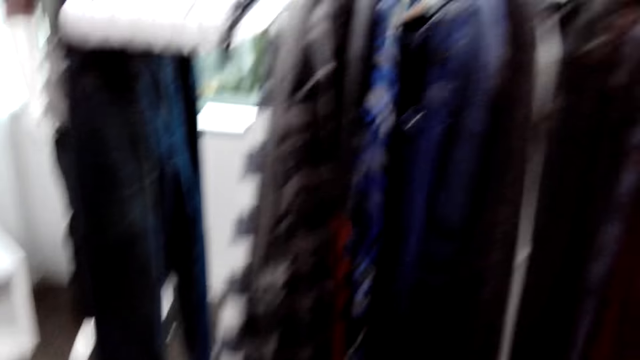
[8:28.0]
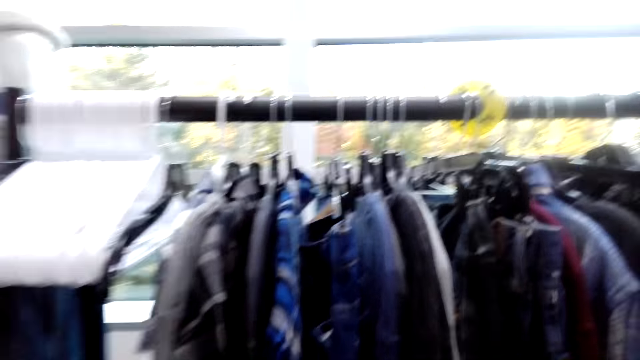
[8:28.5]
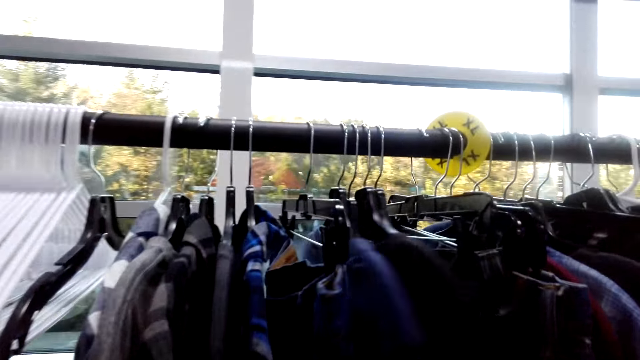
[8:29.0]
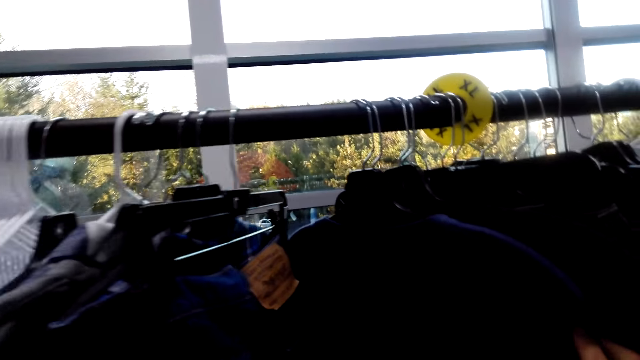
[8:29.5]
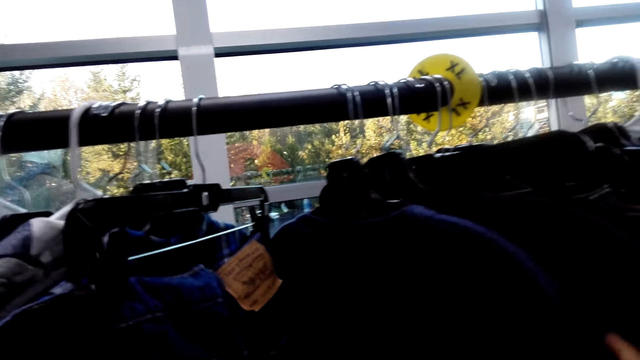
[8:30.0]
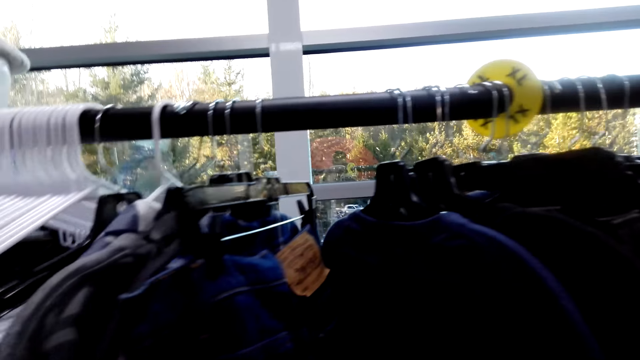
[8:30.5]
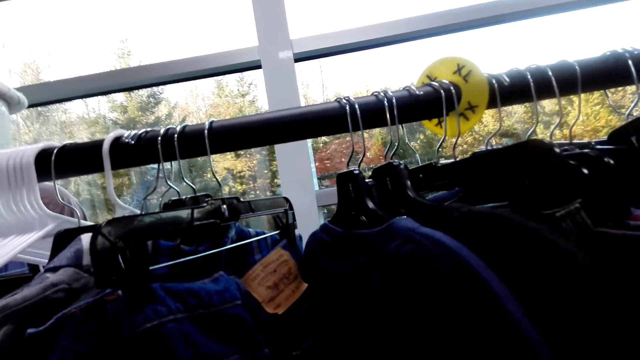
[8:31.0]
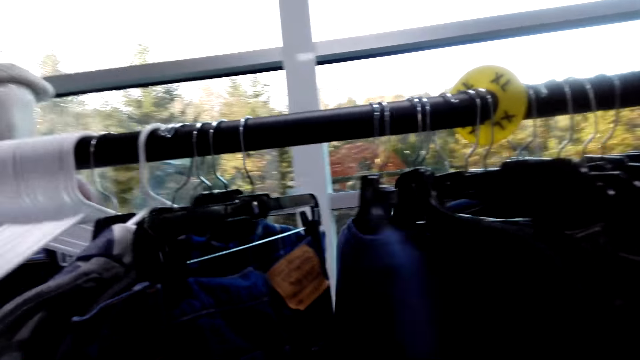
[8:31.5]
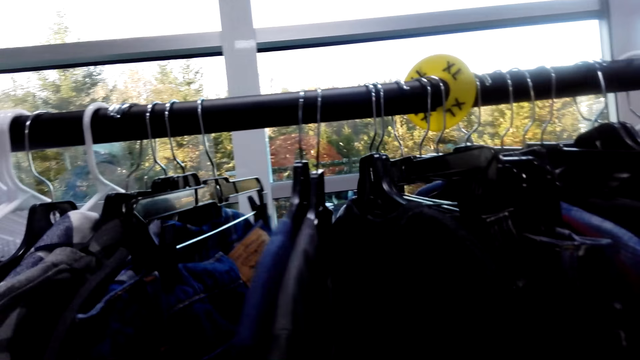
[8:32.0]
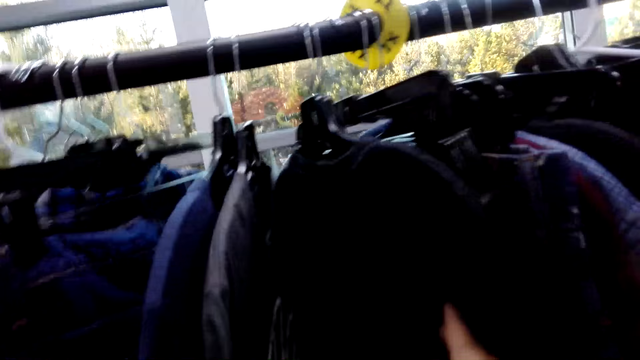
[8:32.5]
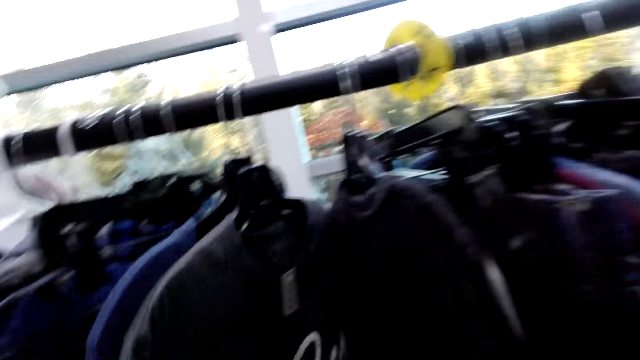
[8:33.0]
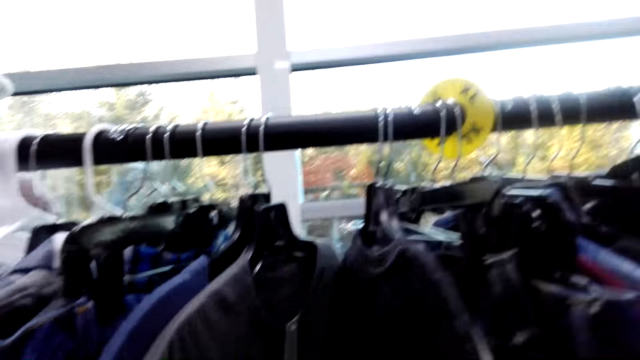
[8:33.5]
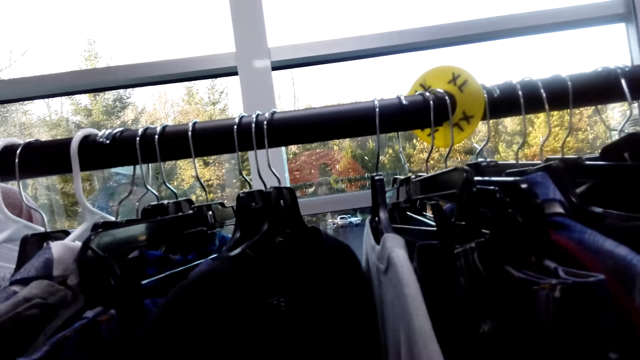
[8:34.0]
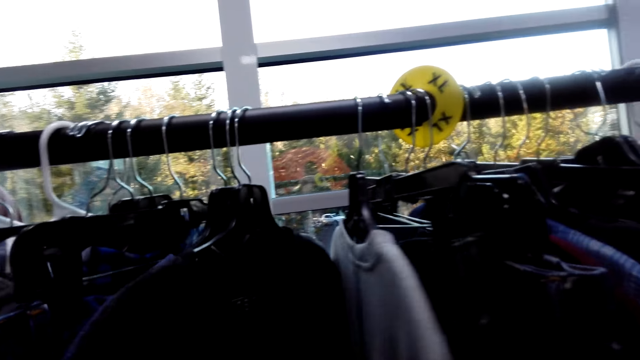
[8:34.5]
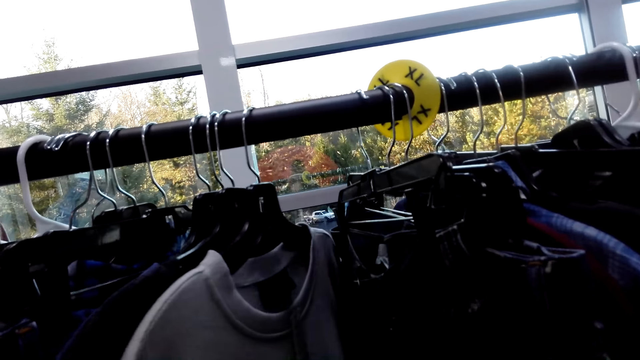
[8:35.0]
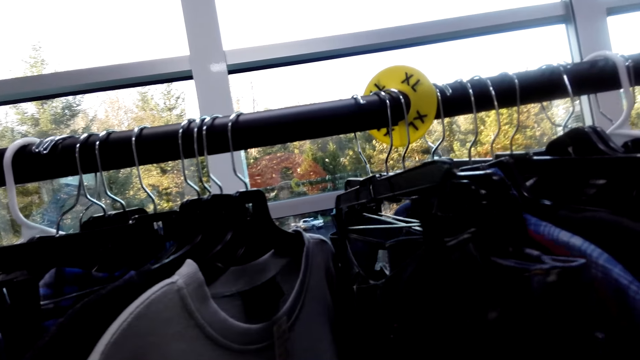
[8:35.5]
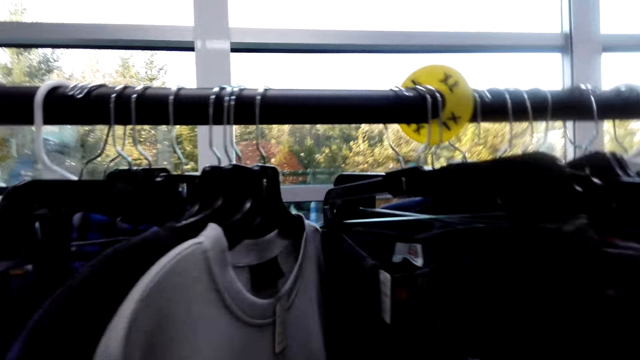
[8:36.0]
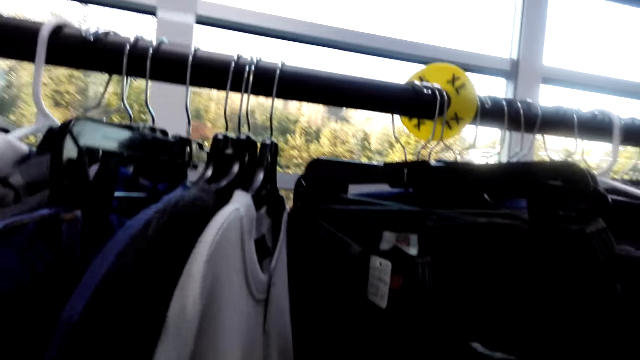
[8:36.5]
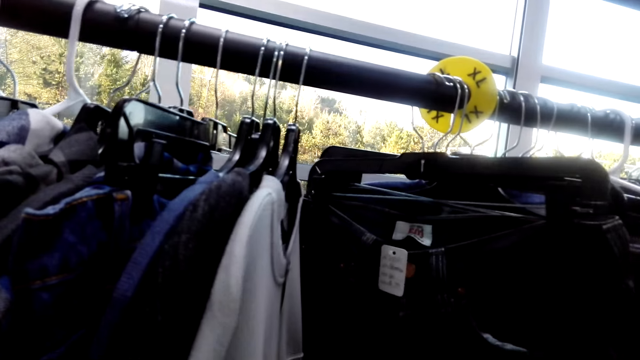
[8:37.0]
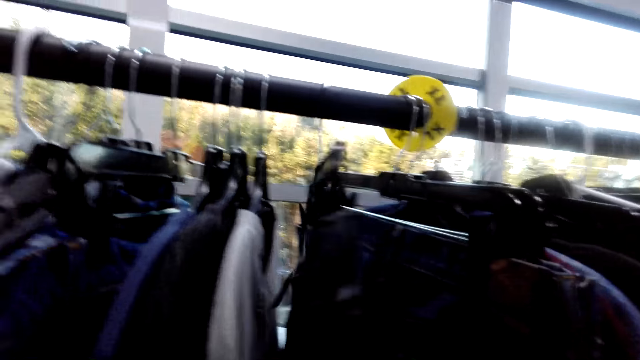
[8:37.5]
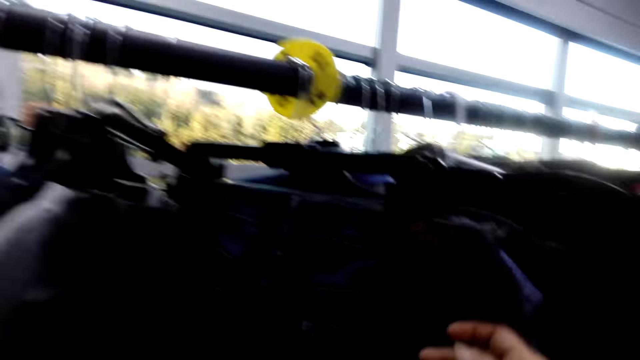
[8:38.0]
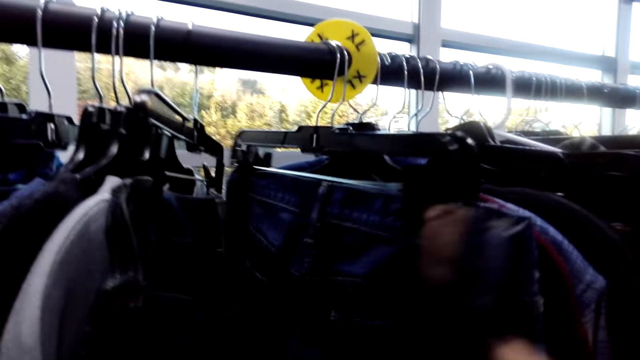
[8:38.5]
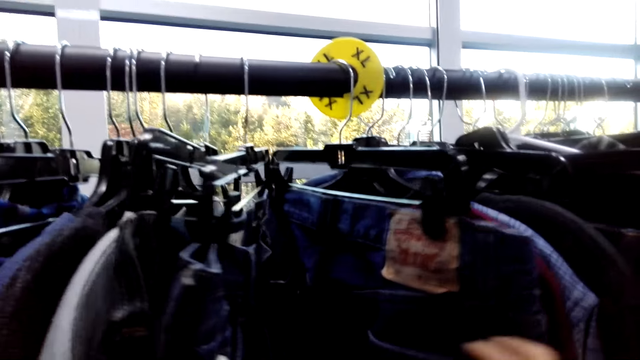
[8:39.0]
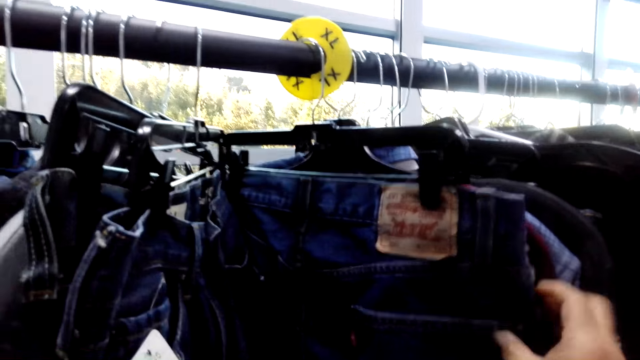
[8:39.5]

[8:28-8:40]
The camera wearer looks through the clothes.

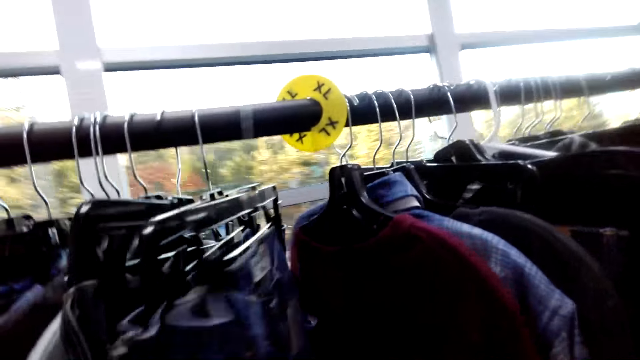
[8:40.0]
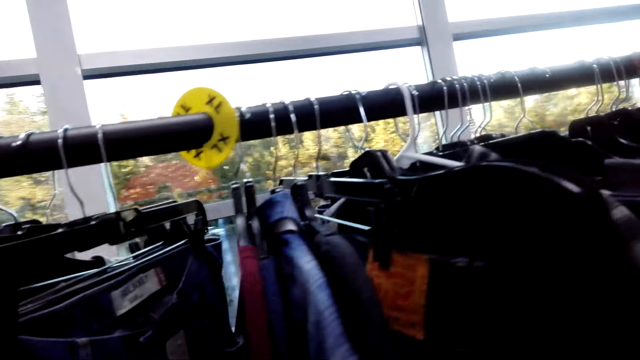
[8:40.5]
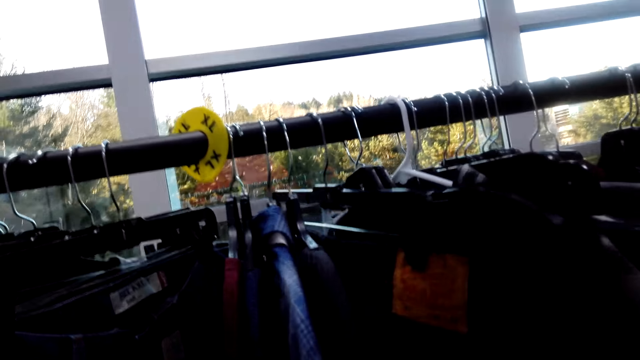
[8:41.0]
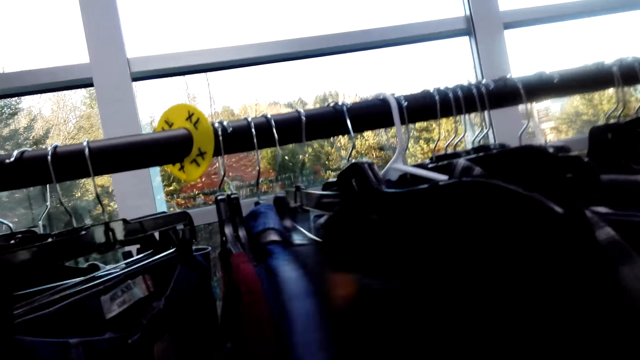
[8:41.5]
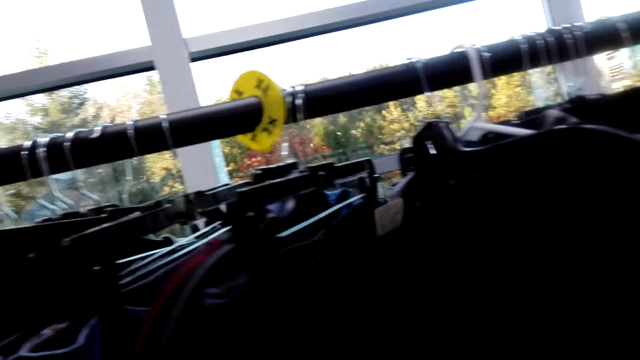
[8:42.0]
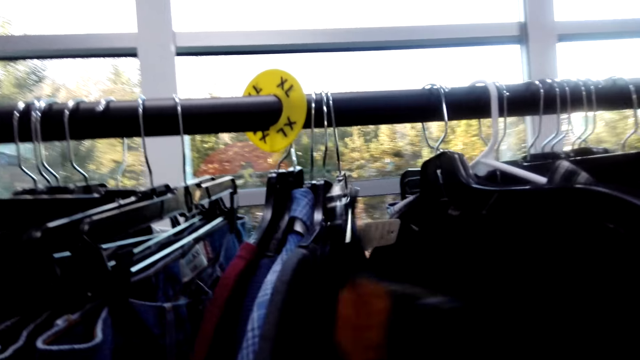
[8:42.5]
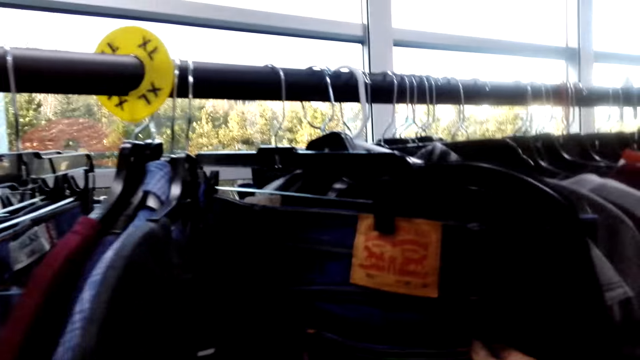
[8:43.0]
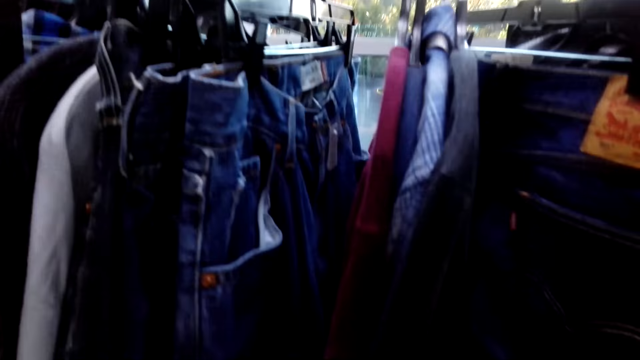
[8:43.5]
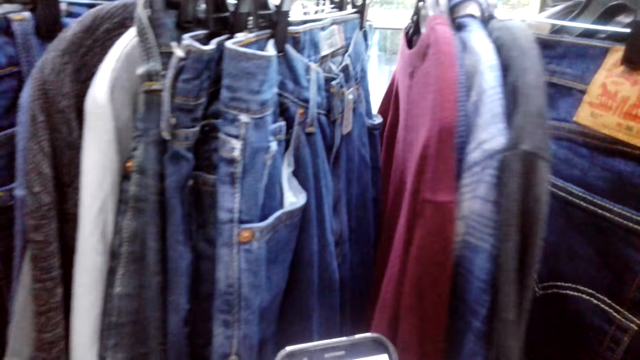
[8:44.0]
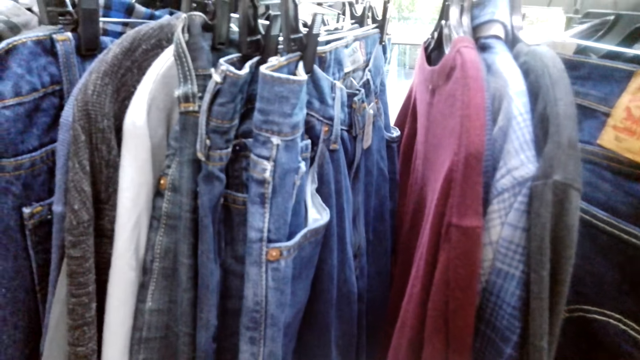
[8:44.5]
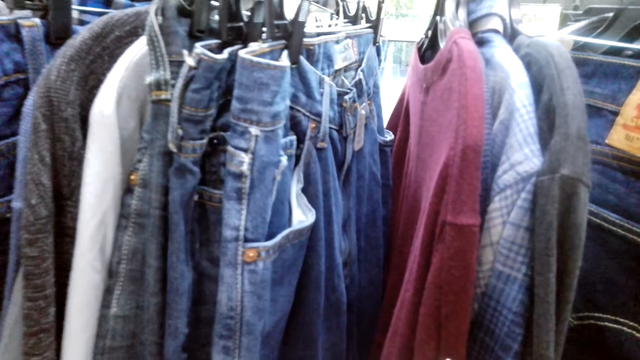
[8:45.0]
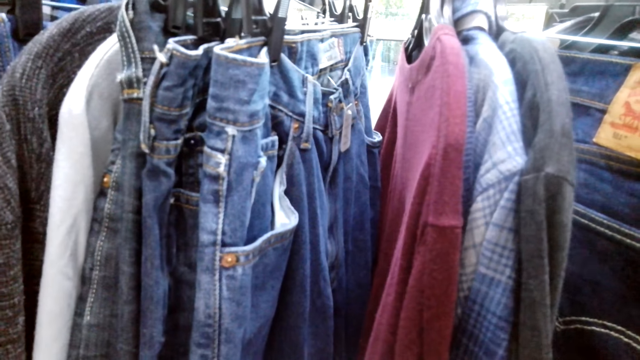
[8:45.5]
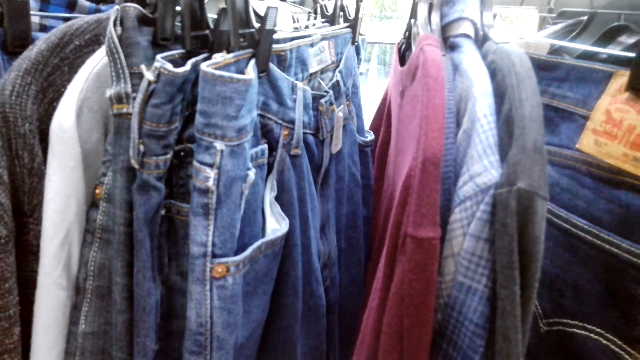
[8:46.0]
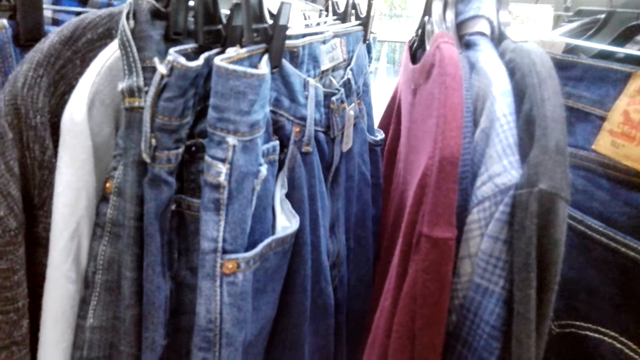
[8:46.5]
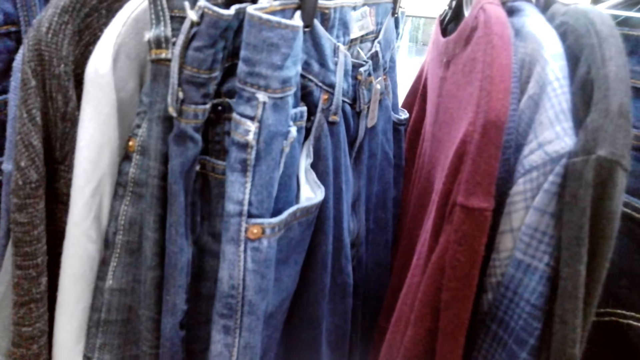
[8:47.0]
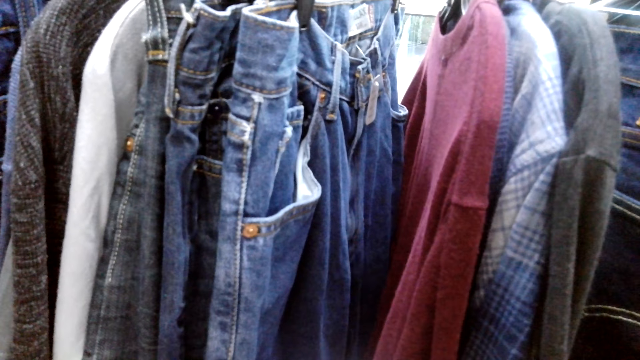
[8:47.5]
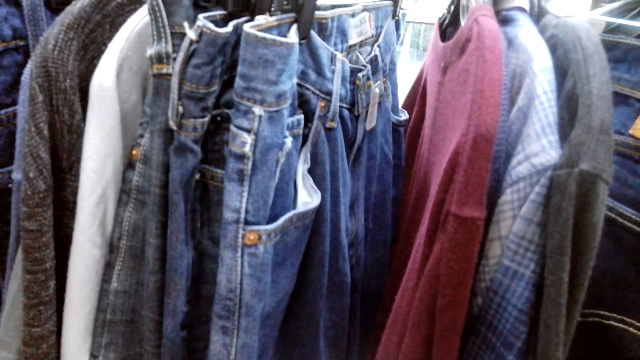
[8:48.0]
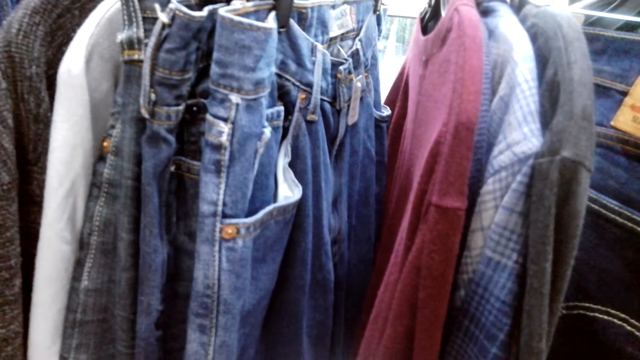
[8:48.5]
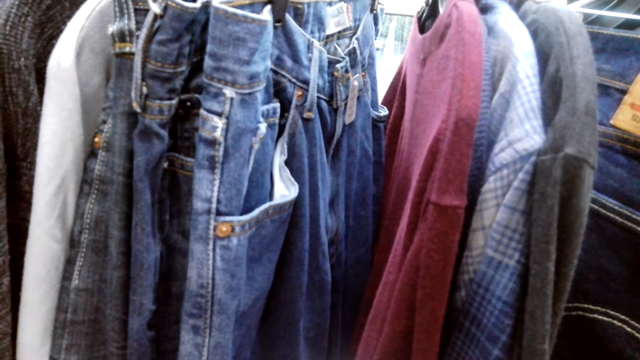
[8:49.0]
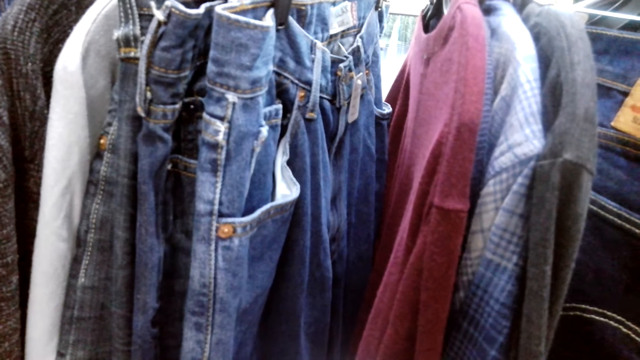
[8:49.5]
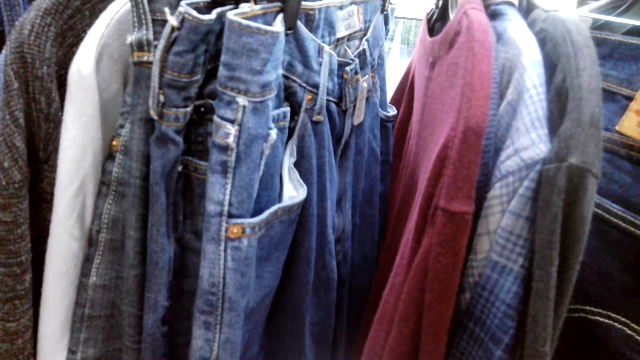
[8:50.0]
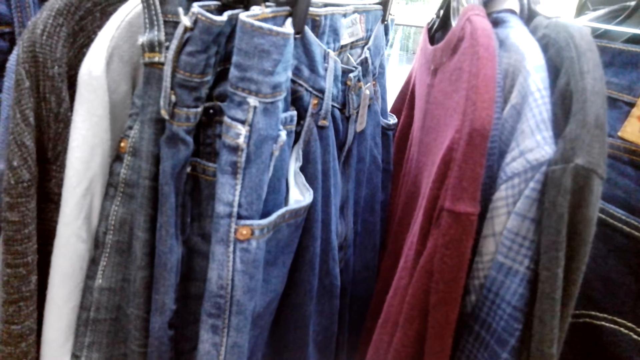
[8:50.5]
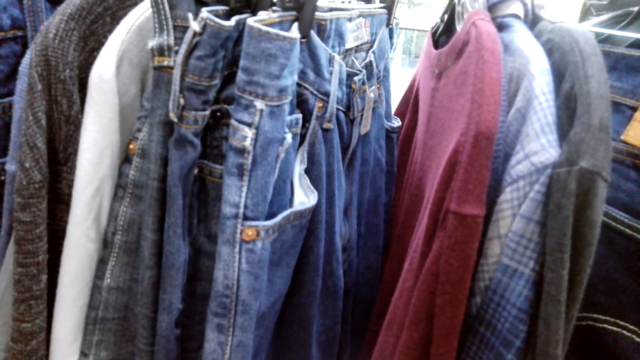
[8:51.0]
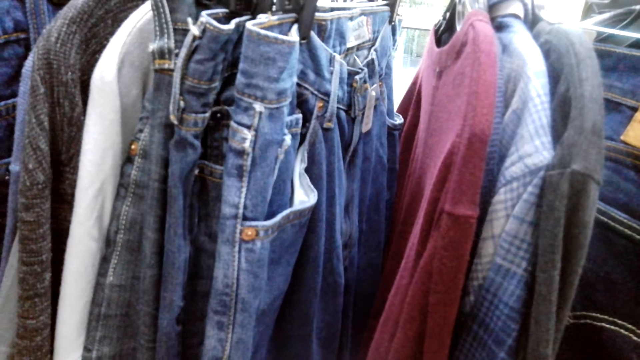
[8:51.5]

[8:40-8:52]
The camera wearer stands.
